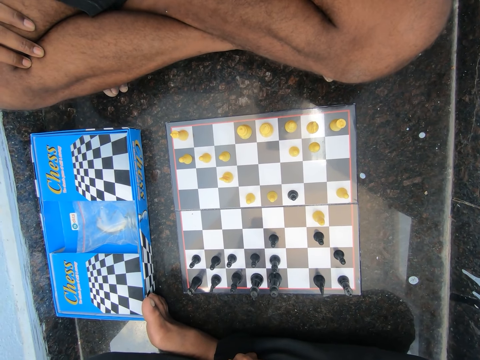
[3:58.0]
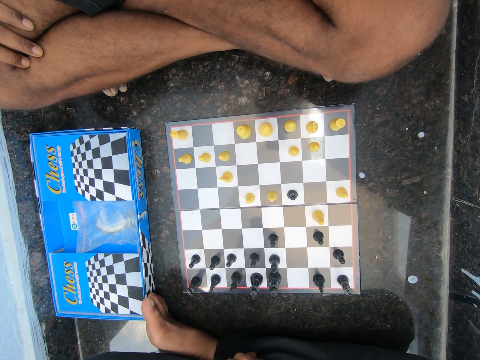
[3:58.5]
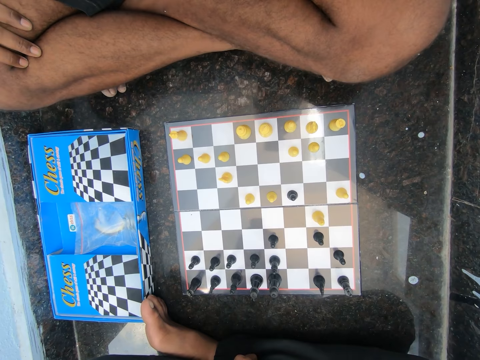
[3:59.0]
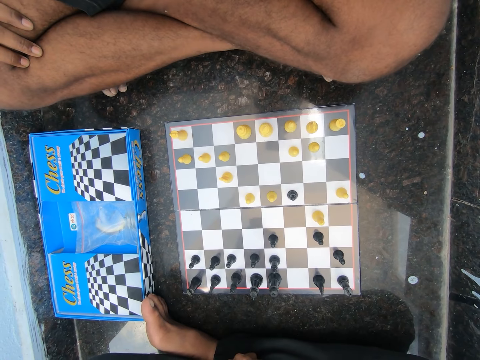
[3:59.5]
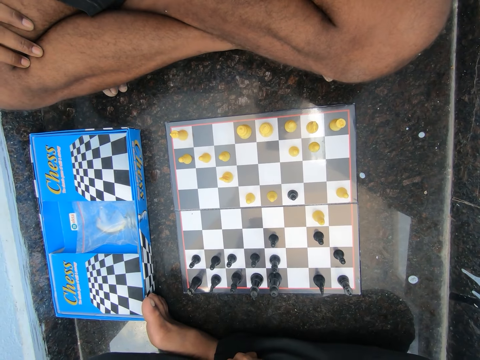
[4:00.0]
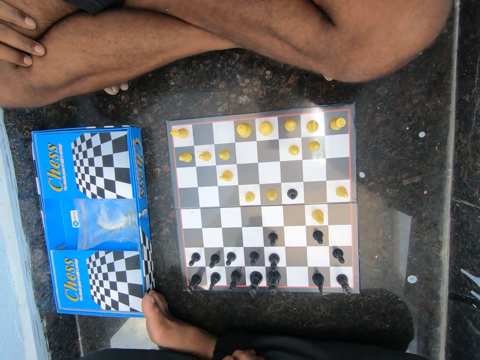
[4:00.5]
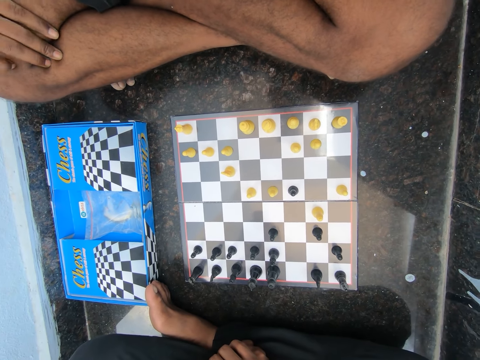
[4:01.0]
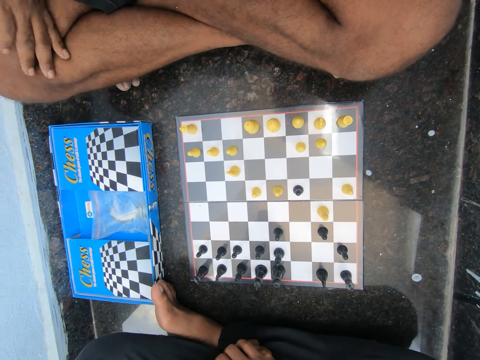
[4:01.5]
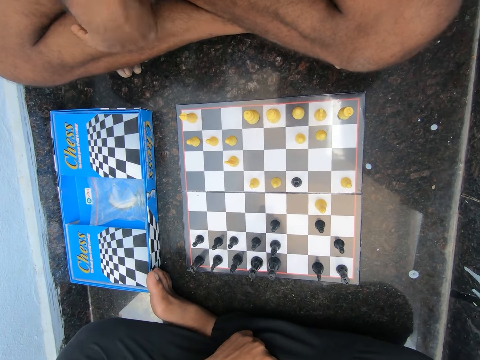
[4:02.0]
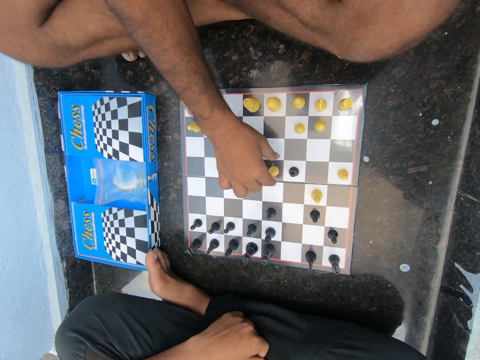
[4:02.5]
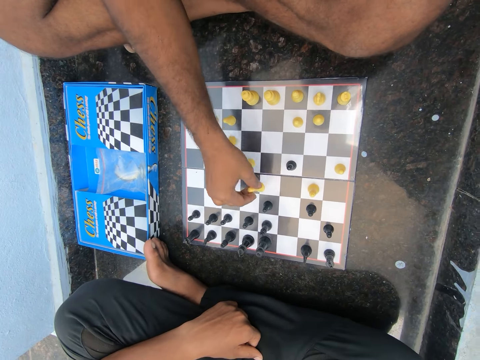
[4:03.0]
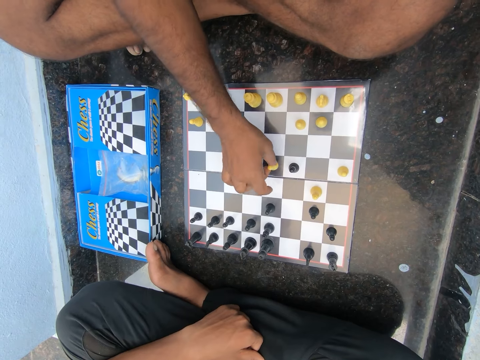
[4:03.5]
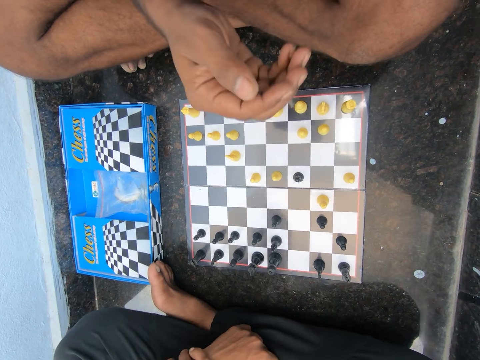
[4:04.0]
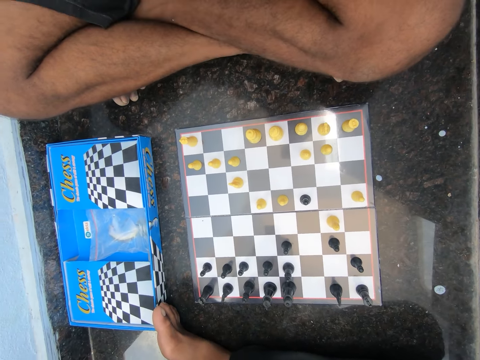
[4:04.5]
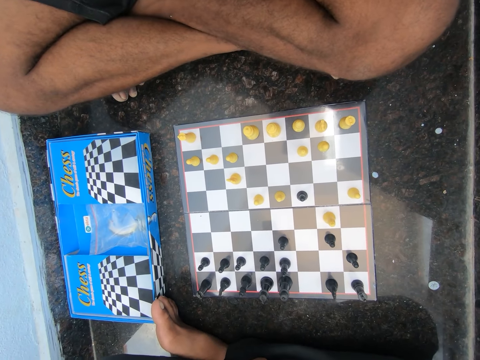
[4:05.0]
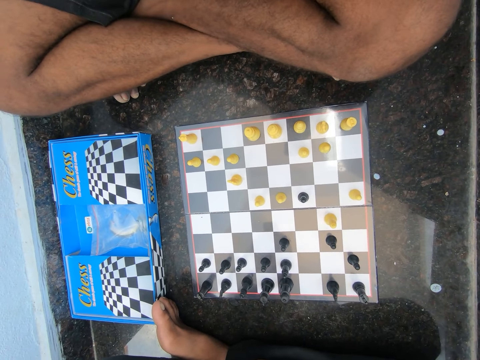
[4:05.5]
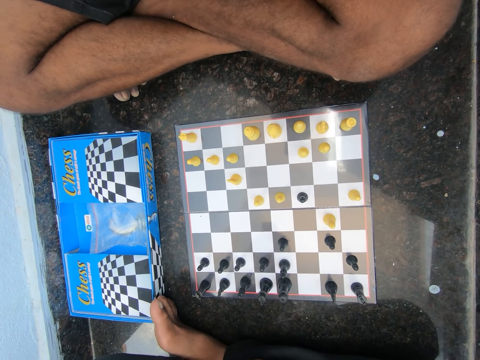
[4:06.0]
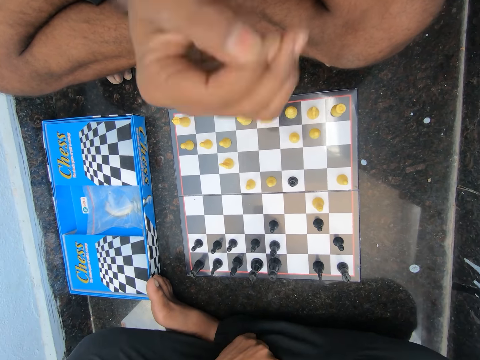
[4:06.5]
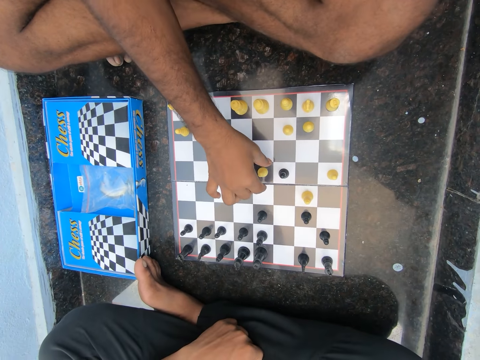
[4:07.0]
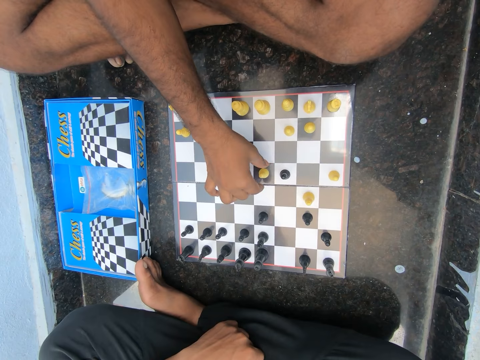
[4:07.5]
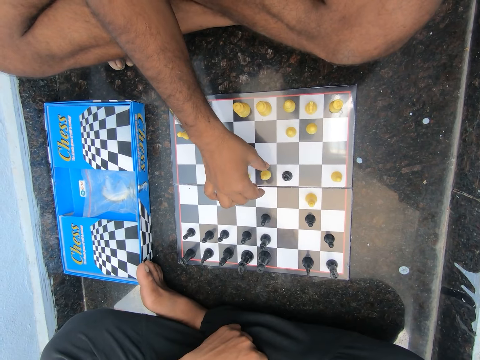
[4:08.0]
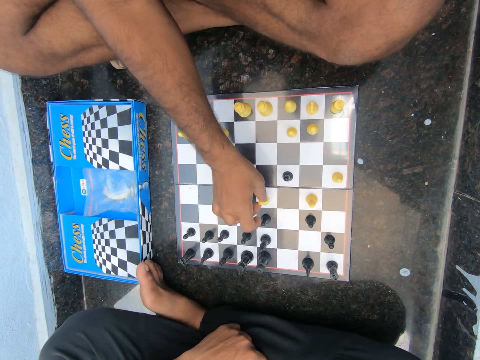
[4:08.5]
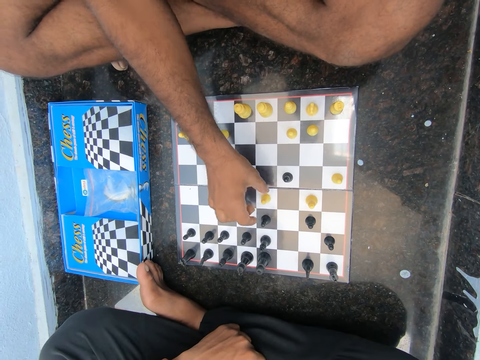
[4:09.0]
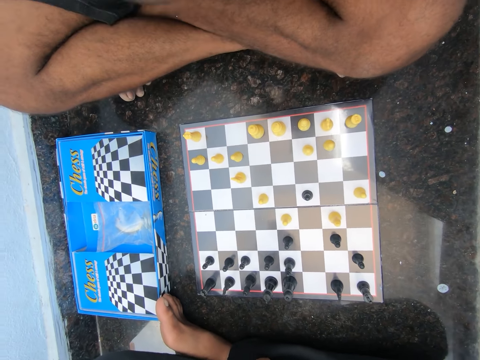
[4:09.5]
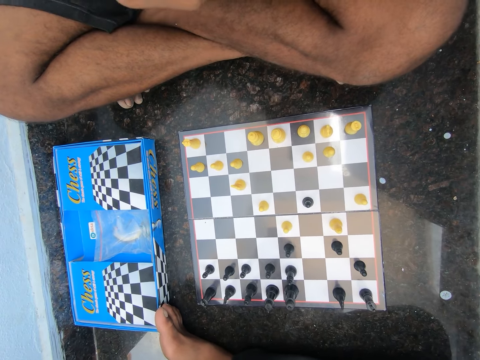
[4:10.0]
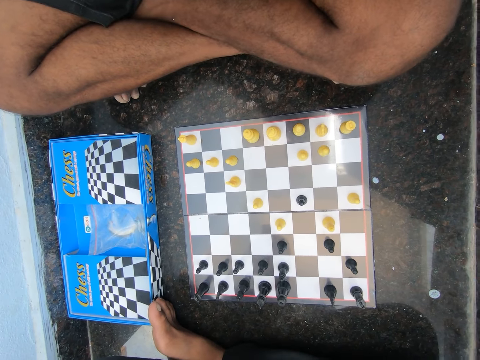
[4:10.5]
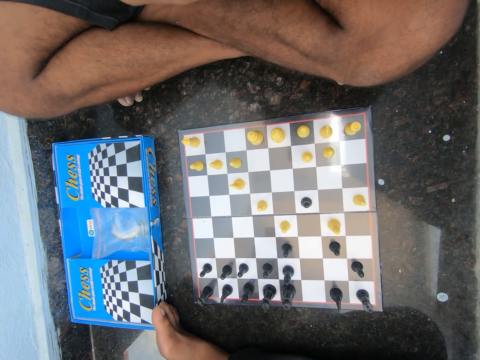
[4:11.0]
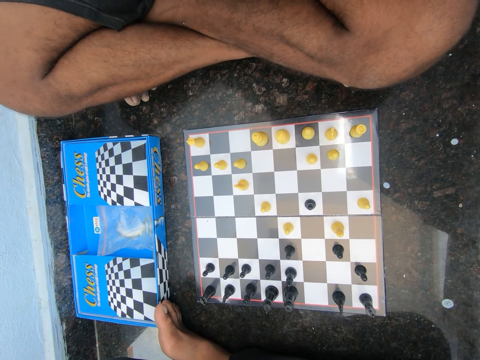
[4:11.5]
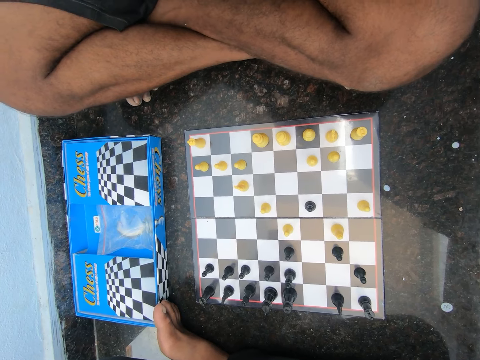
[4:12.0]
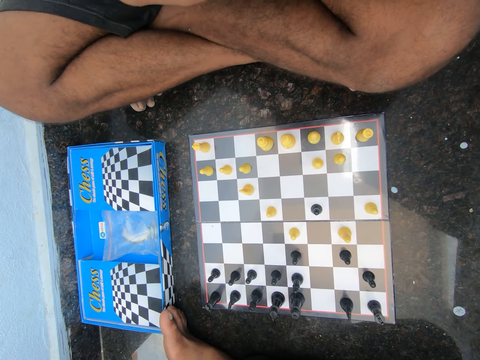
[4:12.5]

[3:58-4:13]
A man plays the game. The man moves a yellow pawn on the chess board.

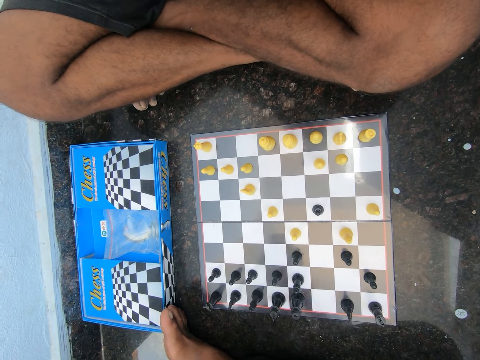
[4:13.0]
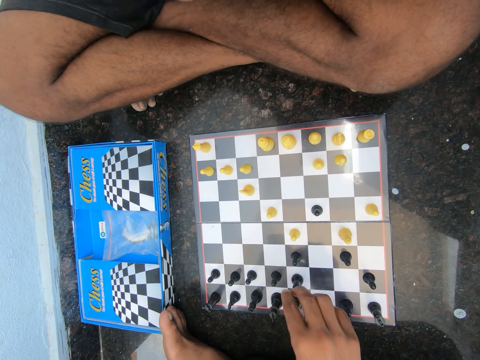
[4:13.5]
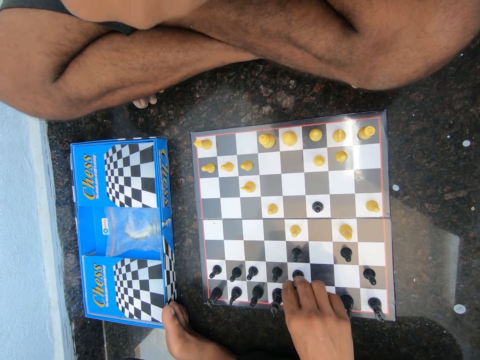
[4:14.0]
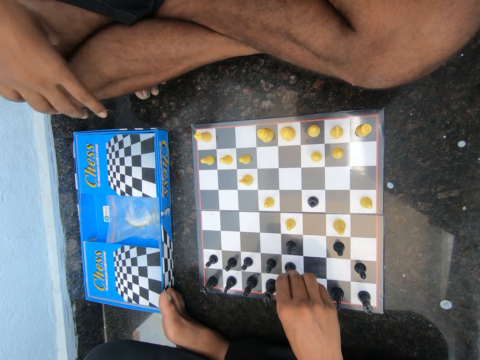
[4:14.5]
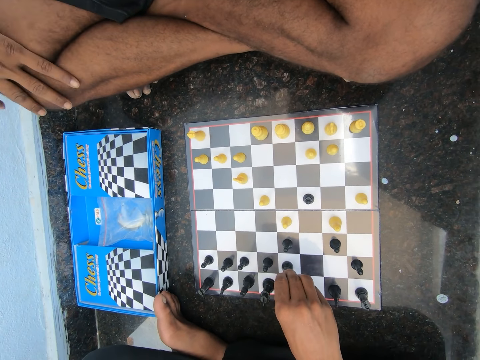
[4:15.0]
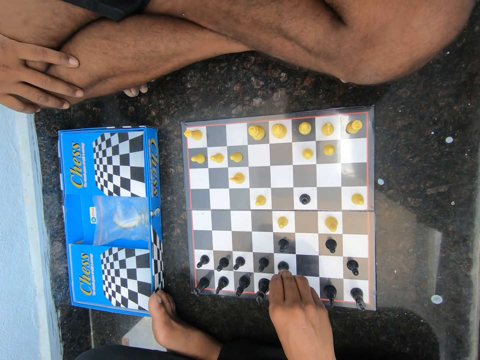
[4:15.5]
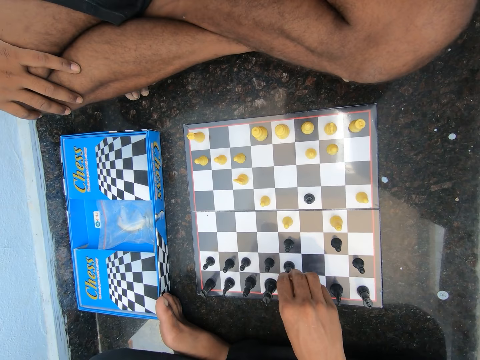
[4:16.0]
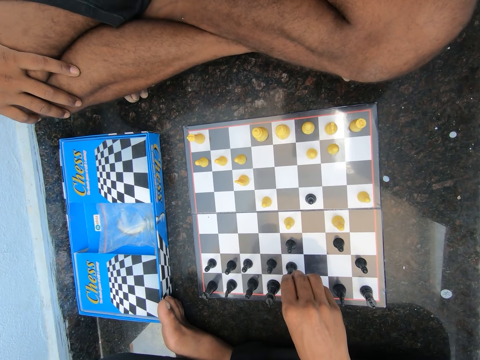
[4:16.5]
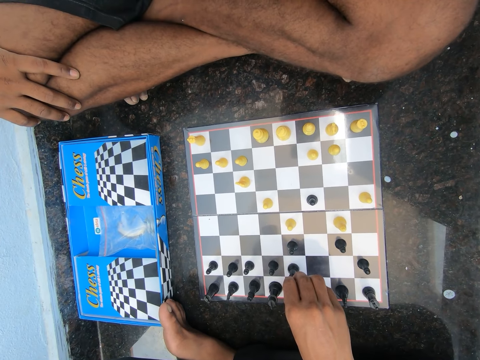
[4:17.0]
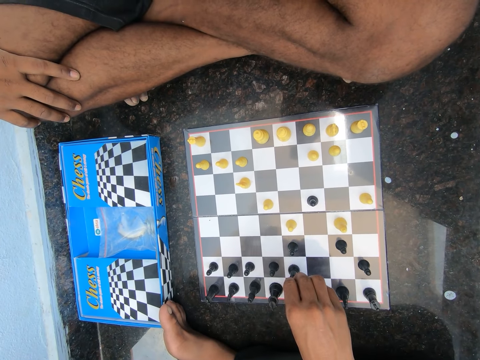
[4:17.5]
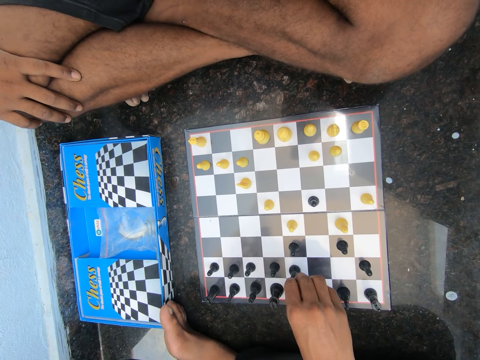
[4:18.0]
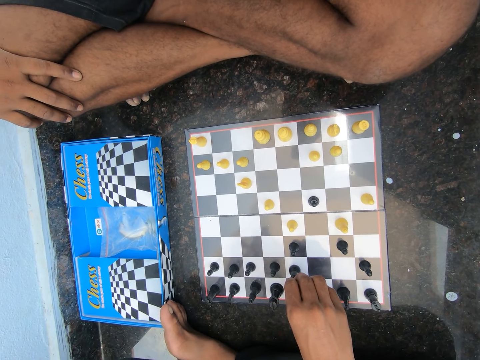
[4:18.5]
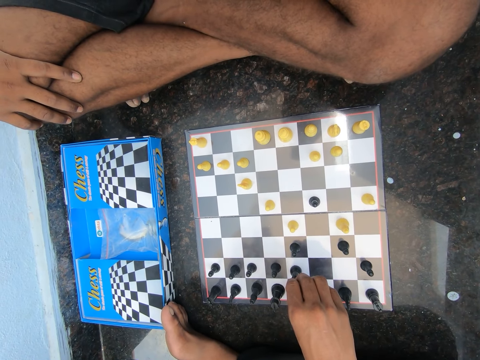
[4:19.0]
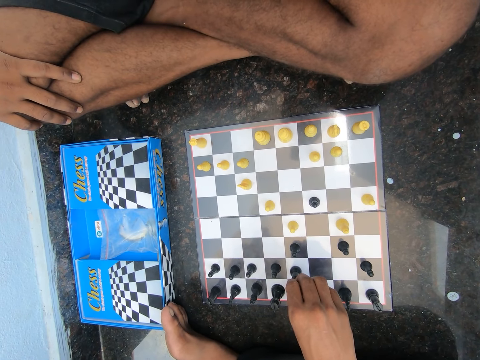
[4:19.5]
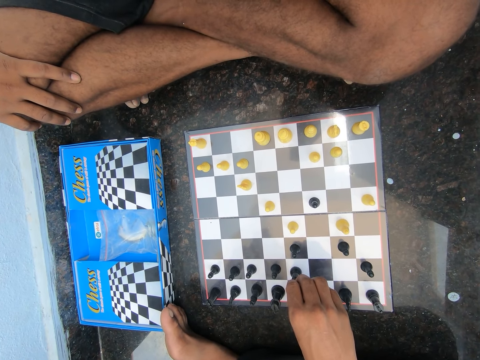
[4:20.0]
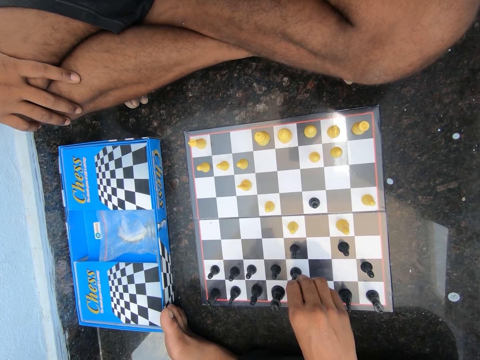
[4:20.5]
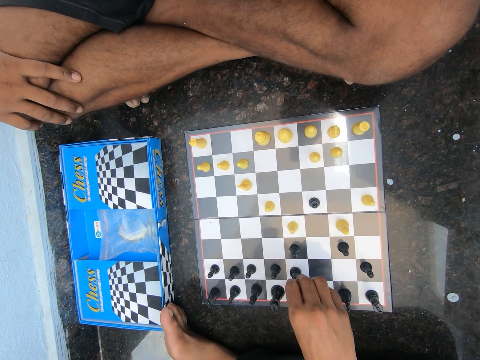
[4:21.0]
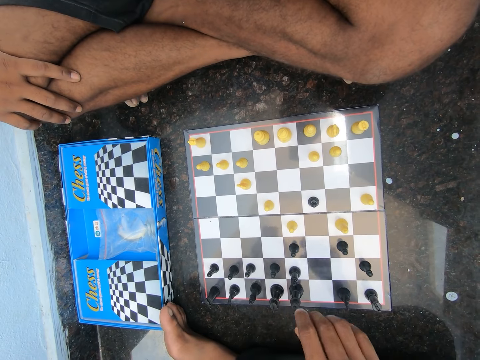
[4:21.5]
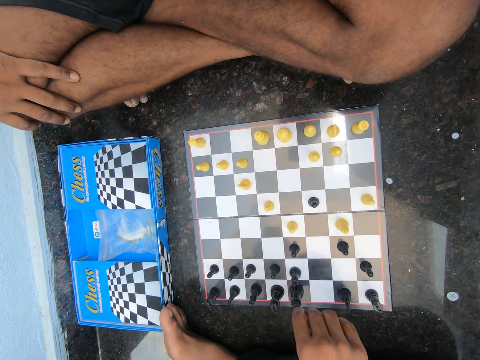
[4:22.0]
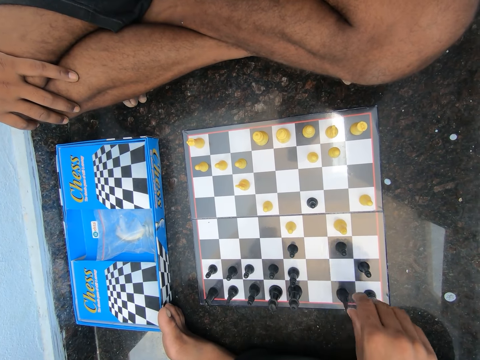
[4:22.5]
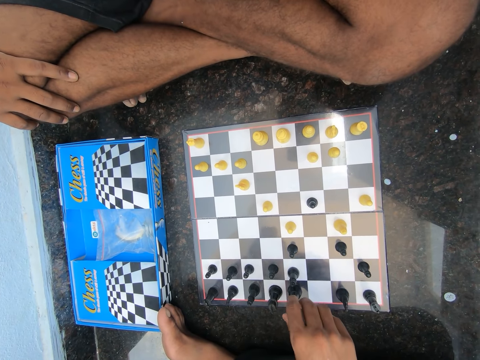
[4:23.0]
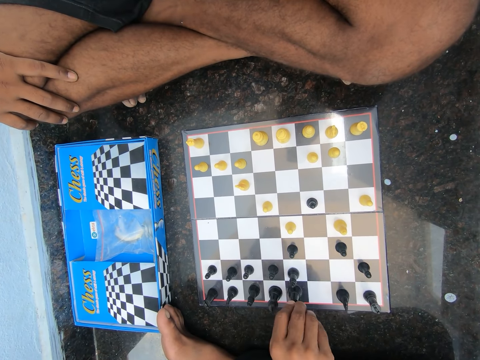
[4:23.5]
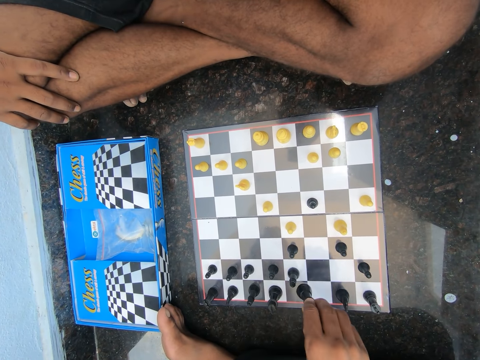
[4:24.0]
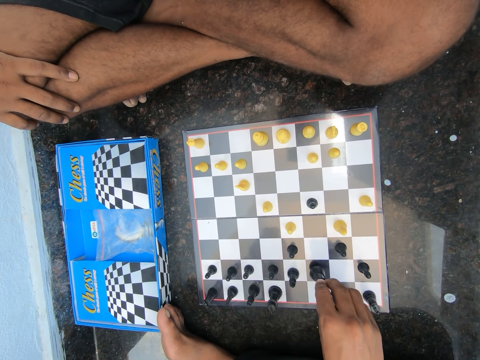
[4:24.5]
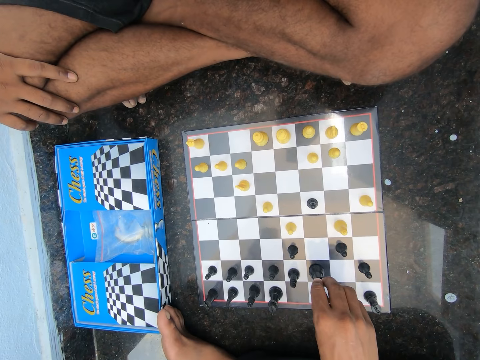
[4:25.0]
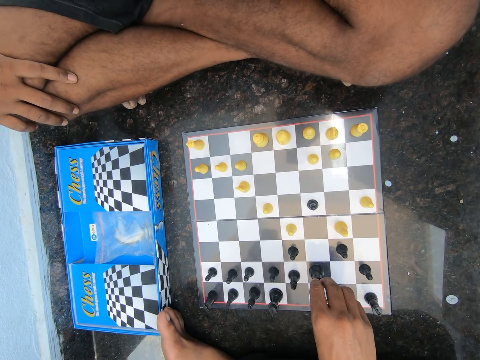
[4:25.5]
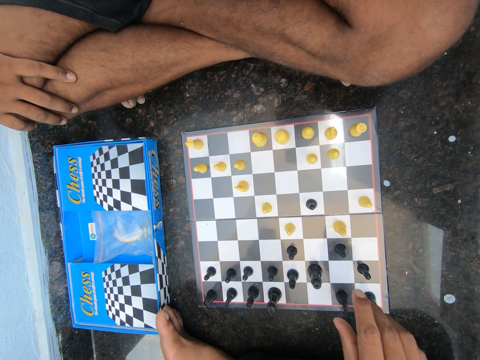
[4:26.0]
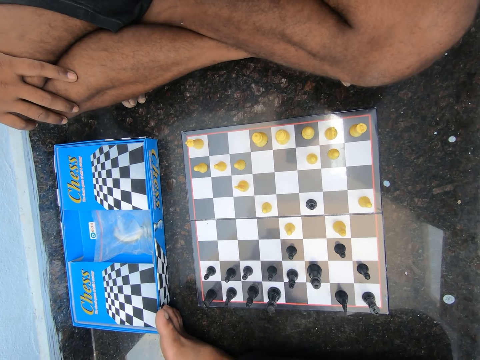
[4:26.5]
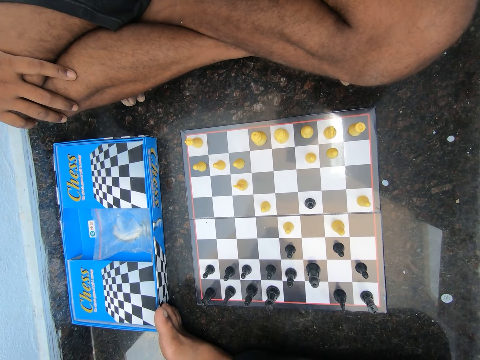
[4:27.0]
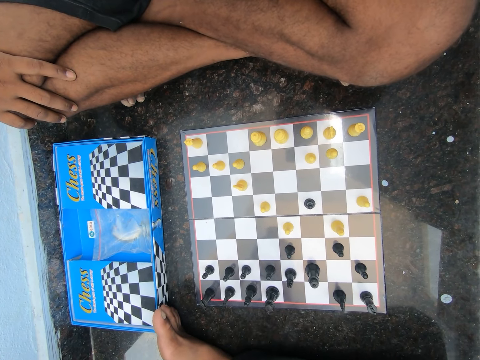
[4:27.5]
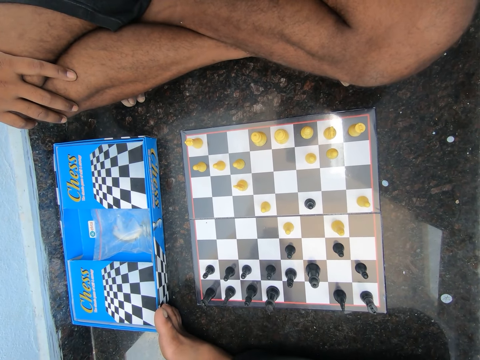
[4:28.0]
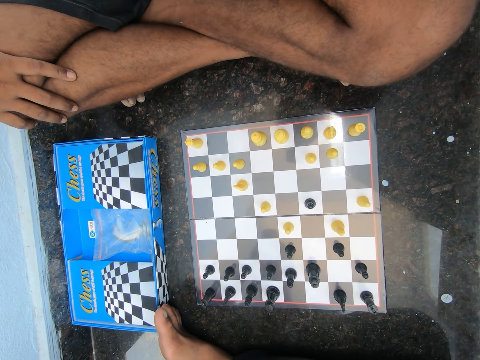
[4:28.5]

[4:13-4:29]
A man holds the chess piece. The man moves a black pawn on the chess board and plays the game.
